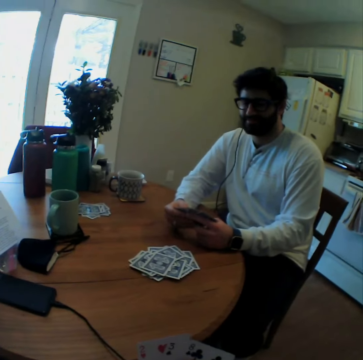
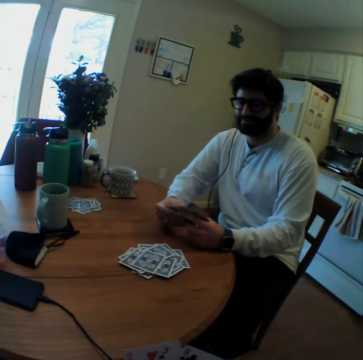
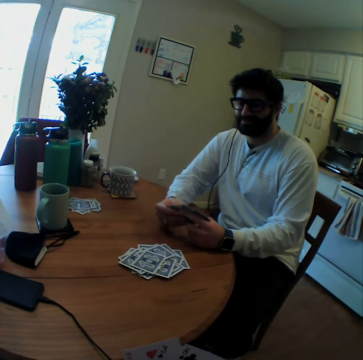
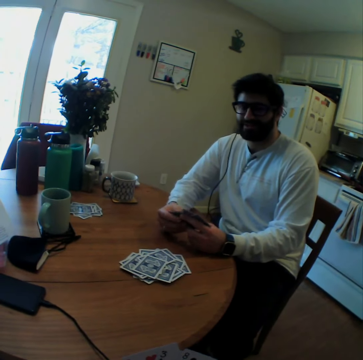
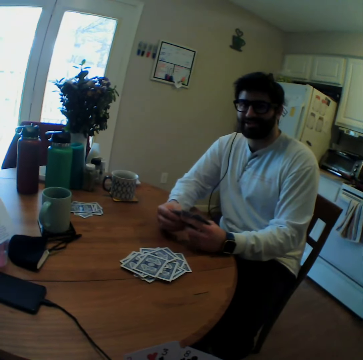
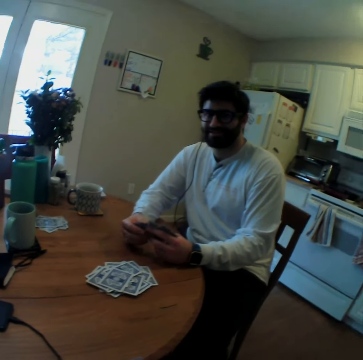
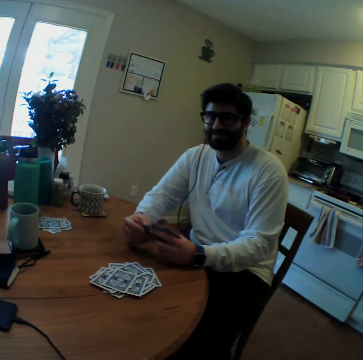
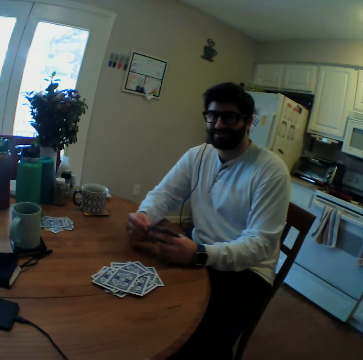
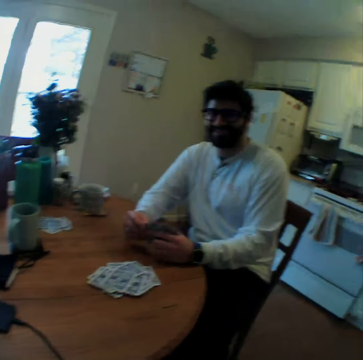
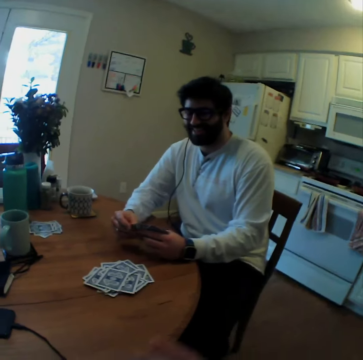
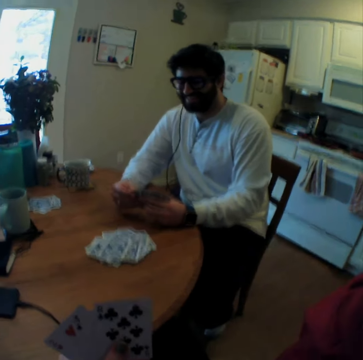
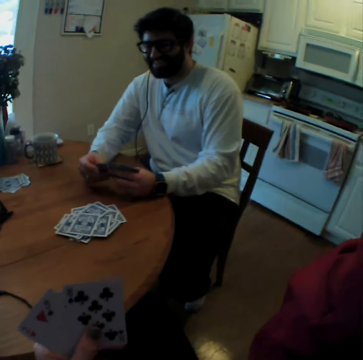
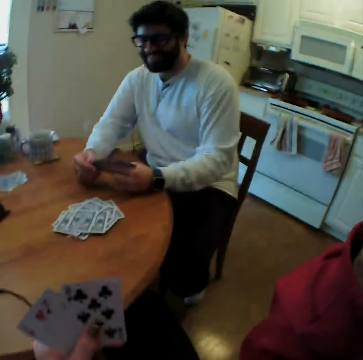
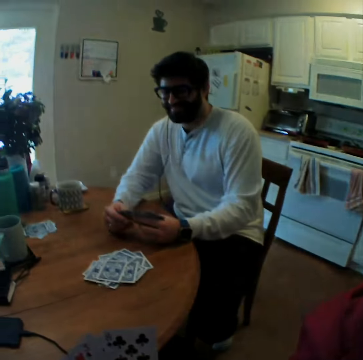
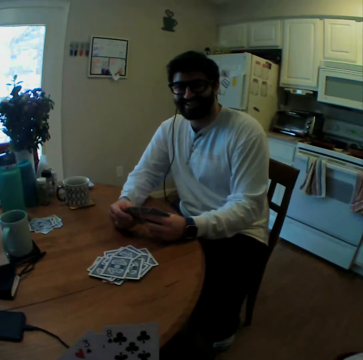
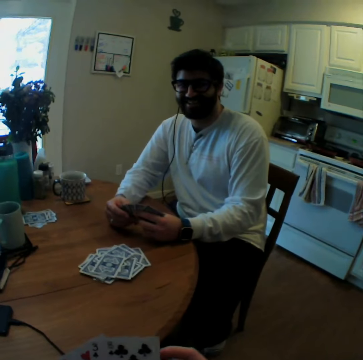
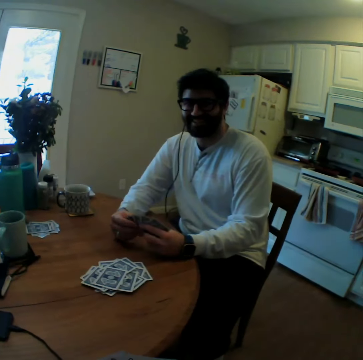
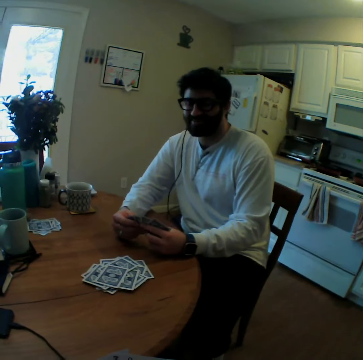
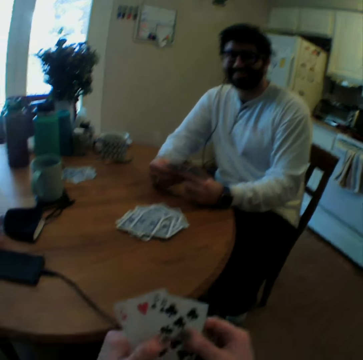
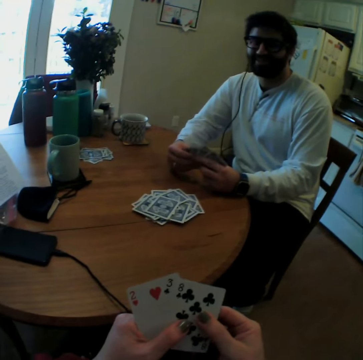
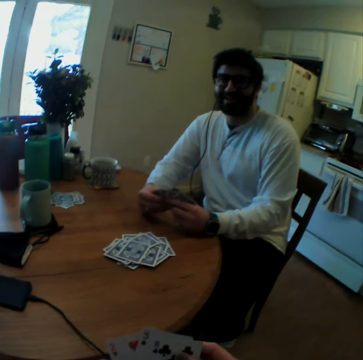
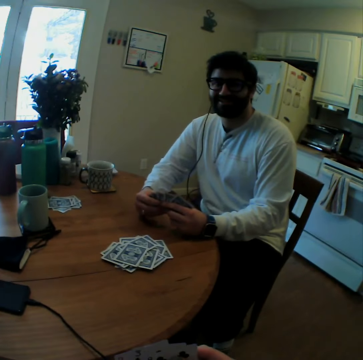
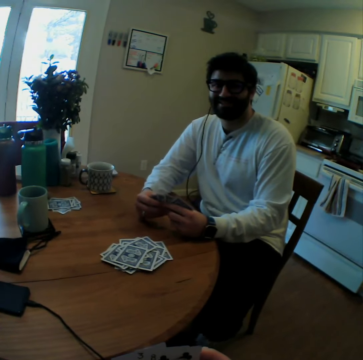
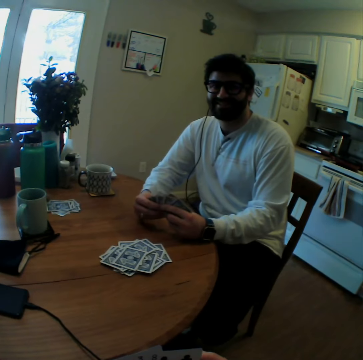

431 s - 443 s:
The camera wearer shows gestures with hands and speaks. A man arranges playing cards. The camera wearer raises a hand, puts the hand down, and arranges playing cards. The man speaks.

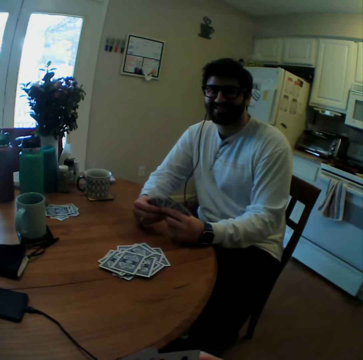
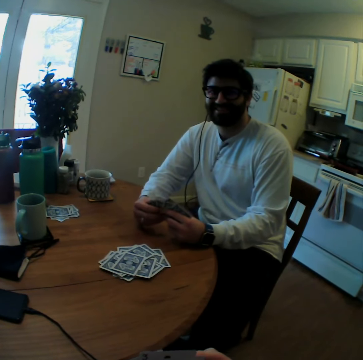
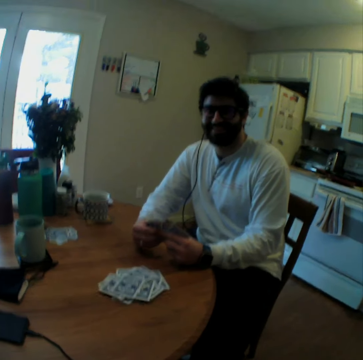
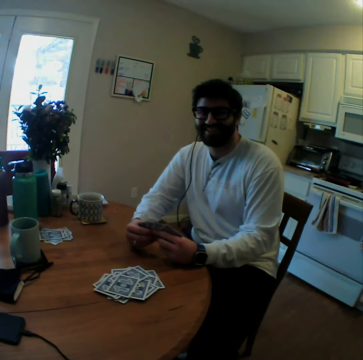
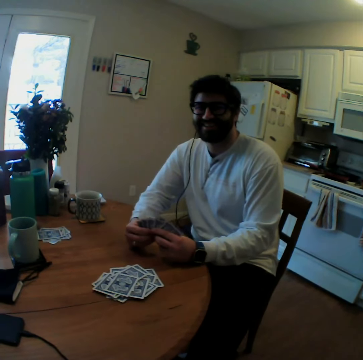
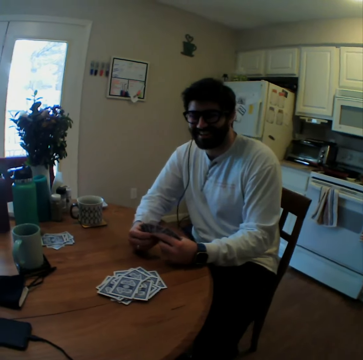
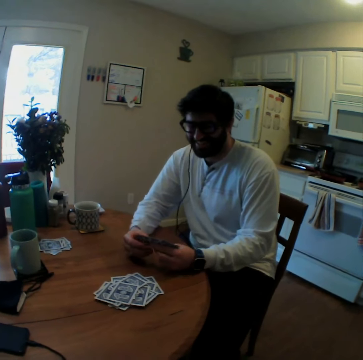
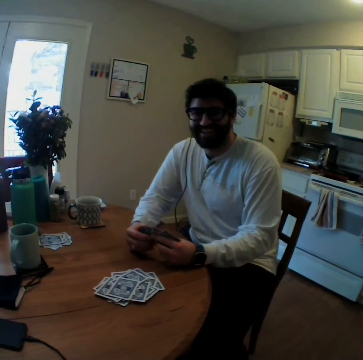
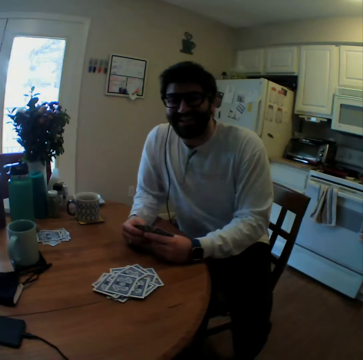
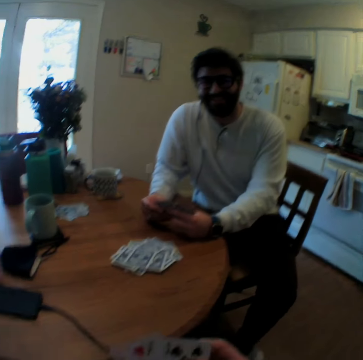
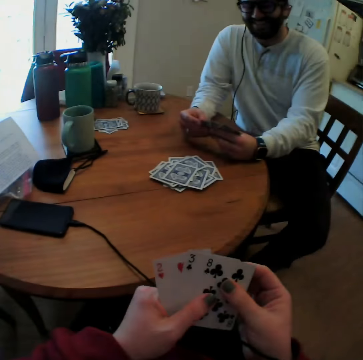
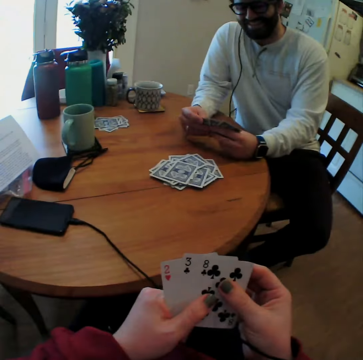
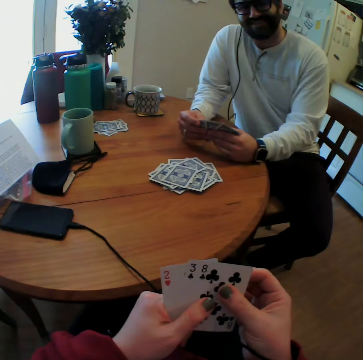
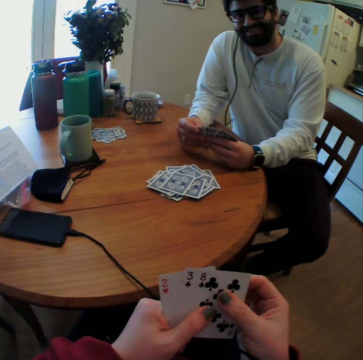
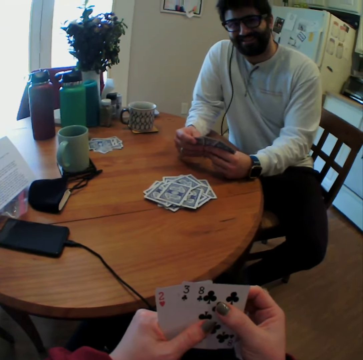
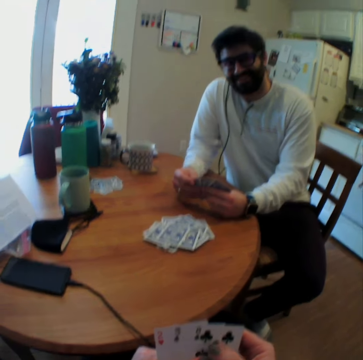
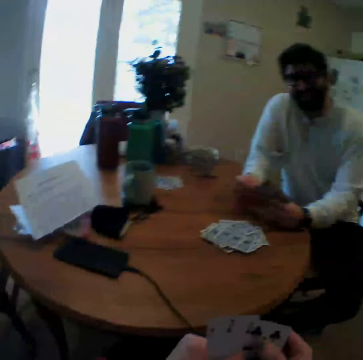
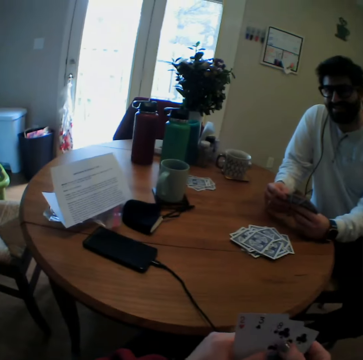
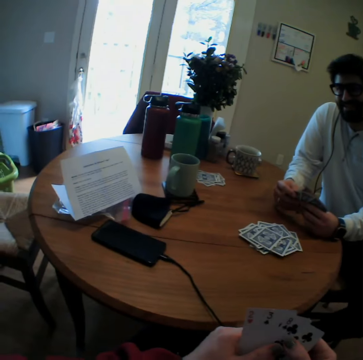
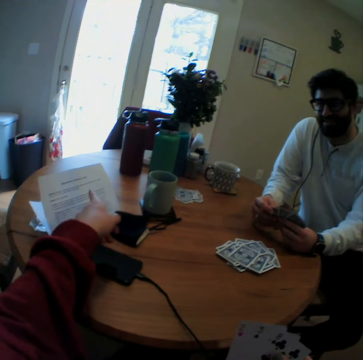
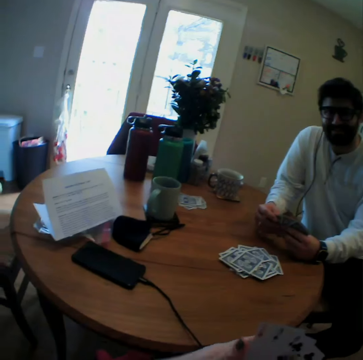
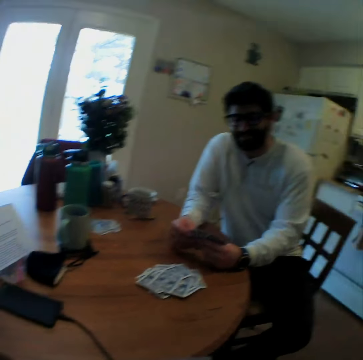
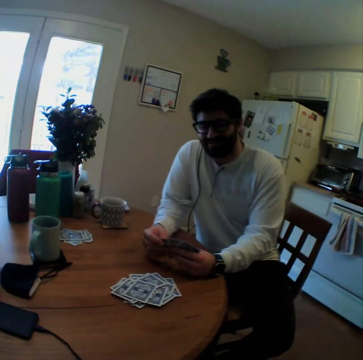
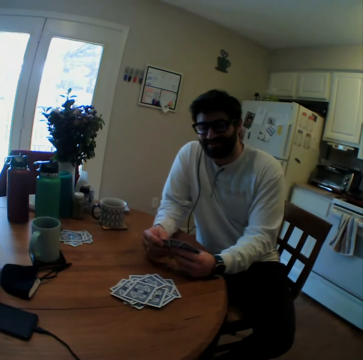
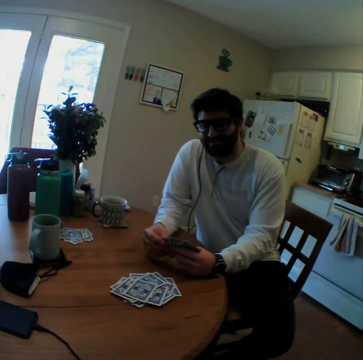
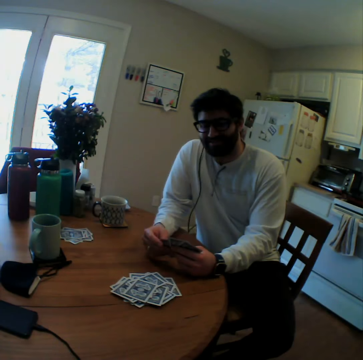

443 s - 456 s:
A man smiles. The man talks with the camera wearer, arranges playing cards, and laughs. The camera wearer sits well. The man moves on a chair. The camera wearer speaks and points at a booklet.

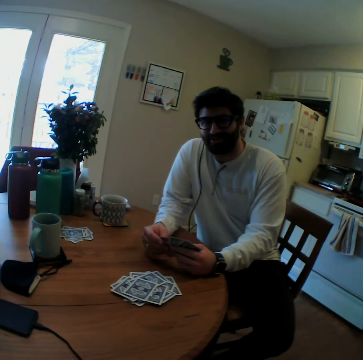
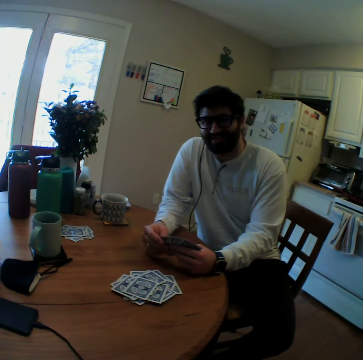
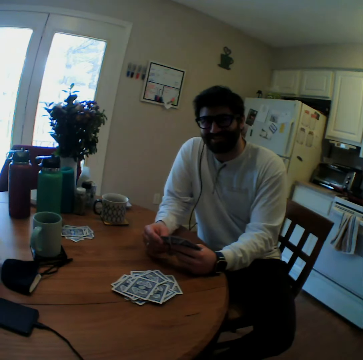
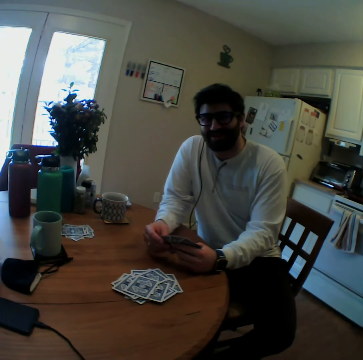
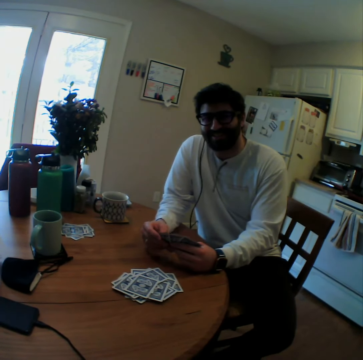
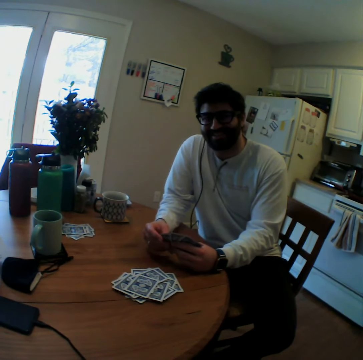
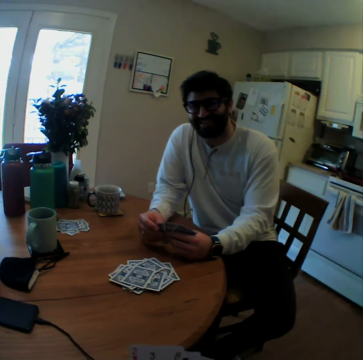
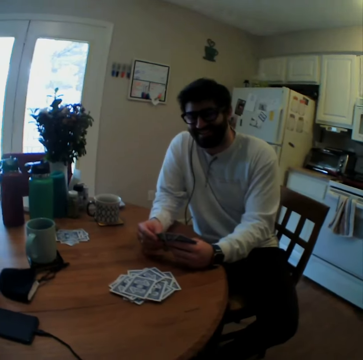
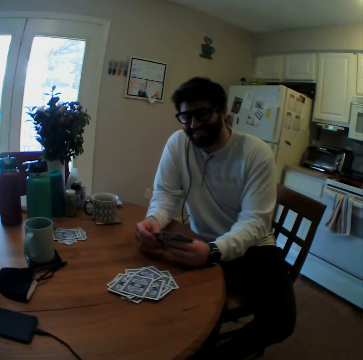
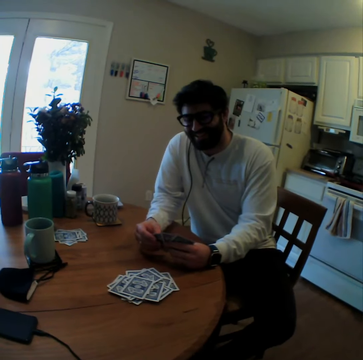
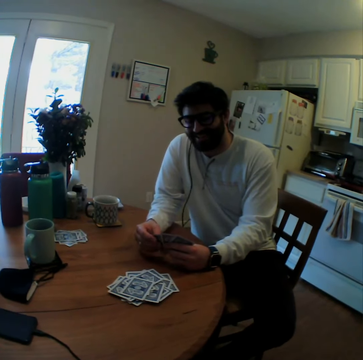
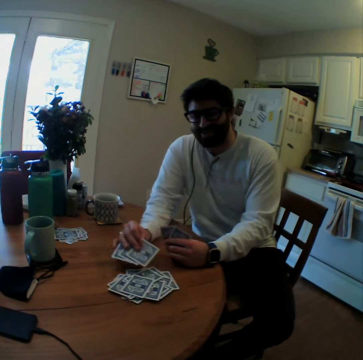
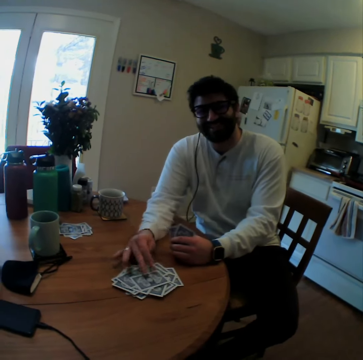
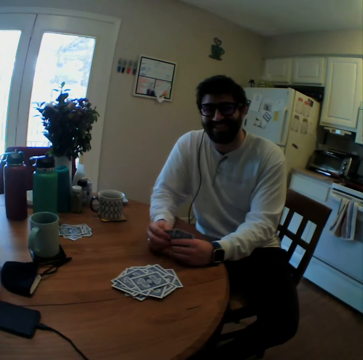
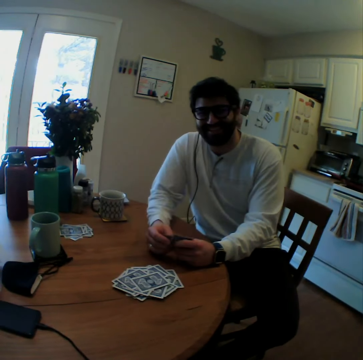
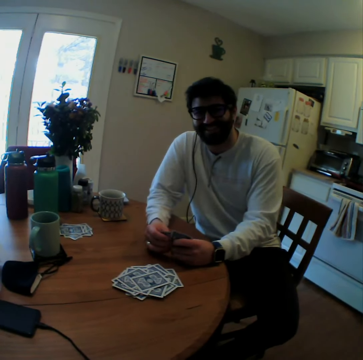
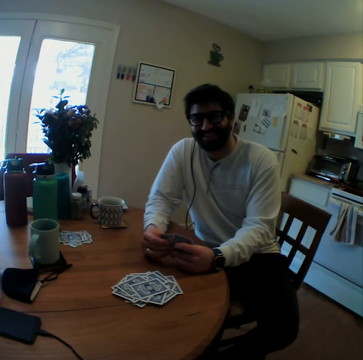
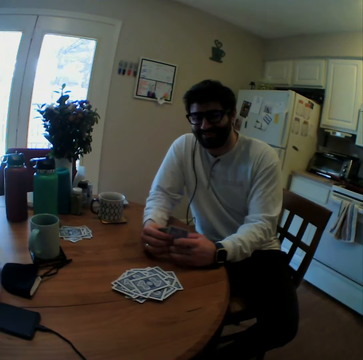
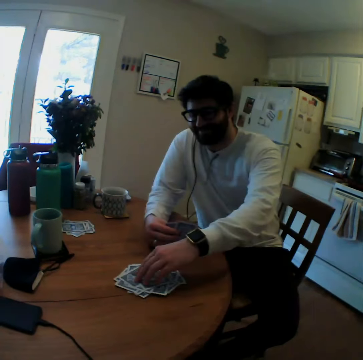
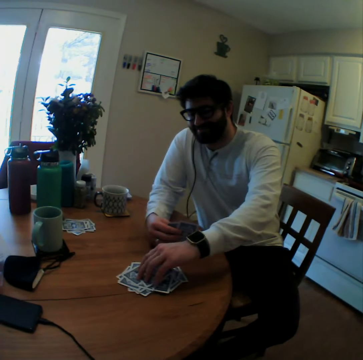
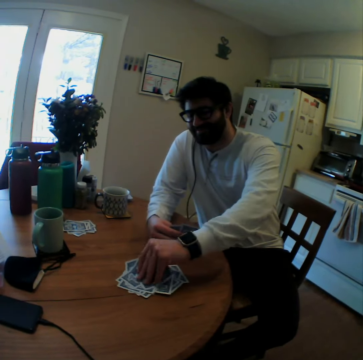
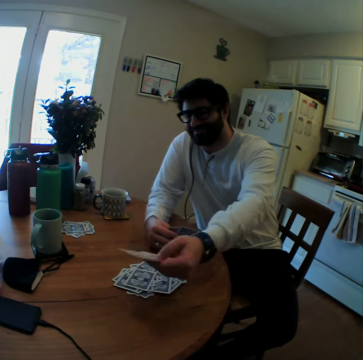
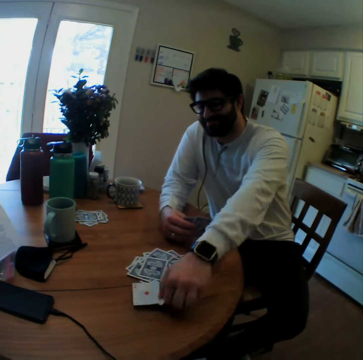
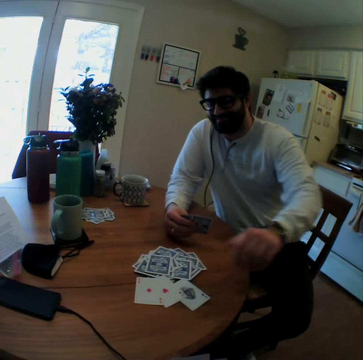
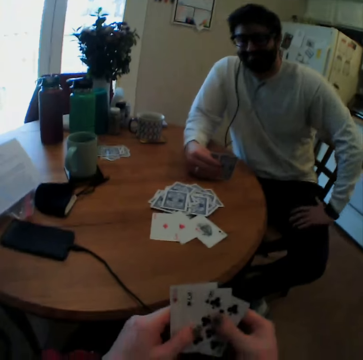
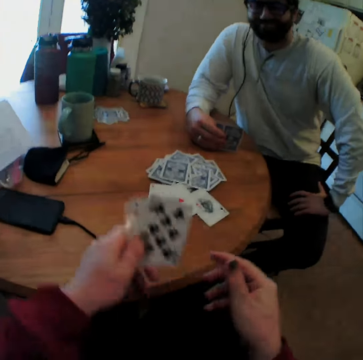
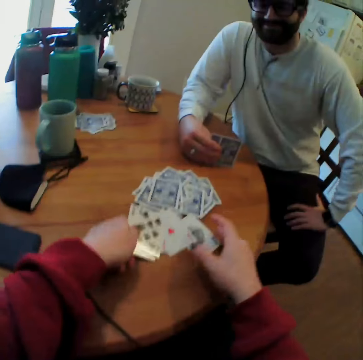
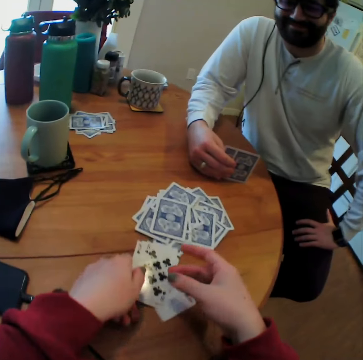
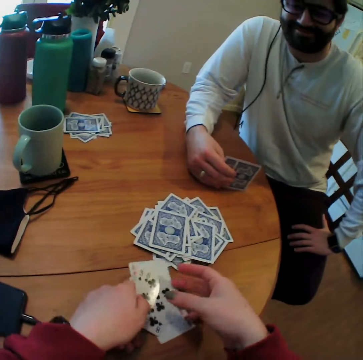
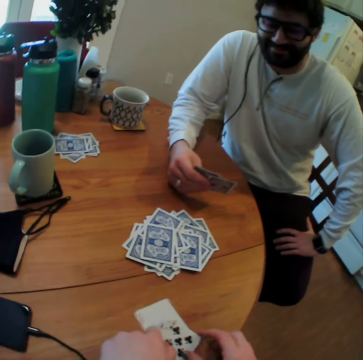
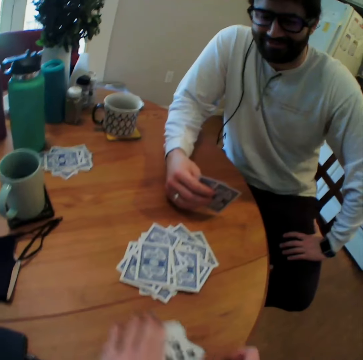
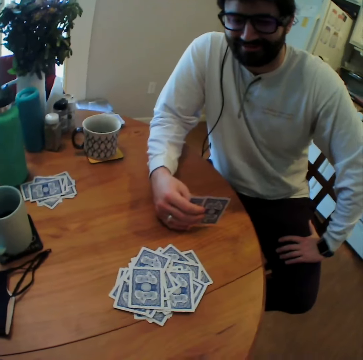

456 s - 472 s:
A man speaks. The camera wearer looks around. The man plays a card game with the camera wearer. The man puts cards on a table, overturns playing cards, and puts playing cards on the table. The camera wearer screams. They put playing cards on the table, arrange playing cards on the table, and pick up cards.
